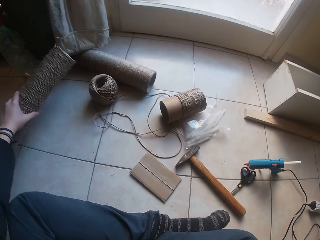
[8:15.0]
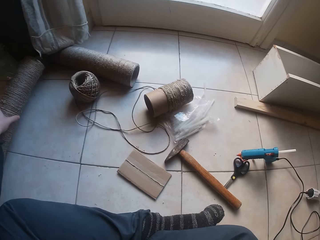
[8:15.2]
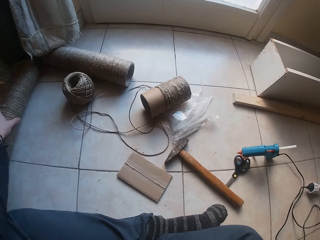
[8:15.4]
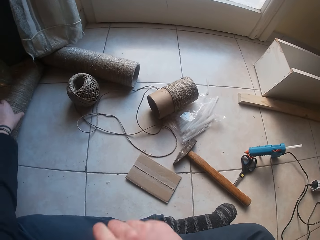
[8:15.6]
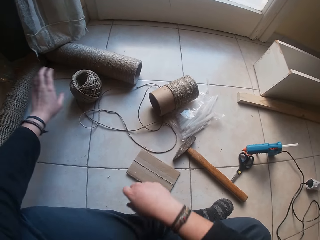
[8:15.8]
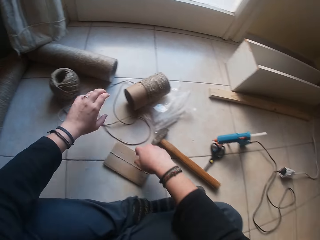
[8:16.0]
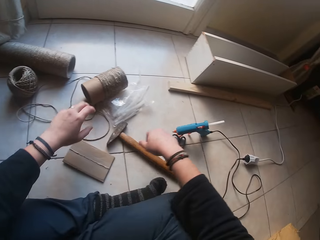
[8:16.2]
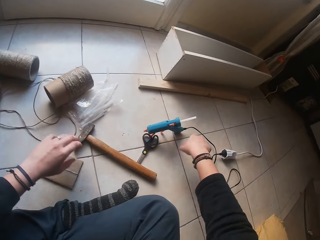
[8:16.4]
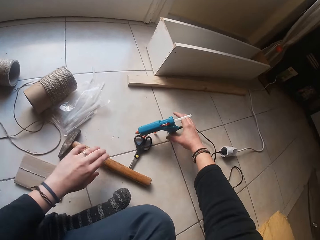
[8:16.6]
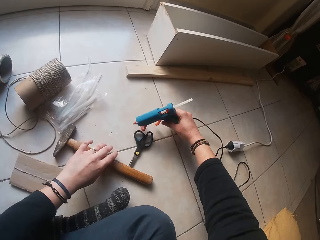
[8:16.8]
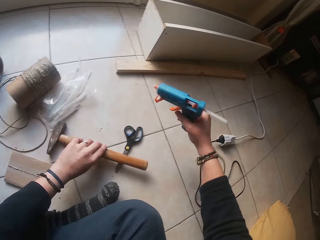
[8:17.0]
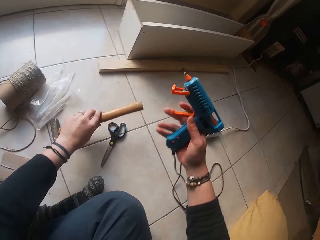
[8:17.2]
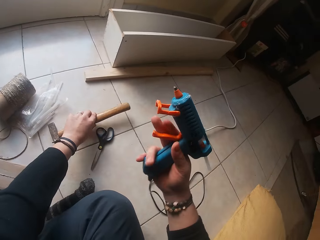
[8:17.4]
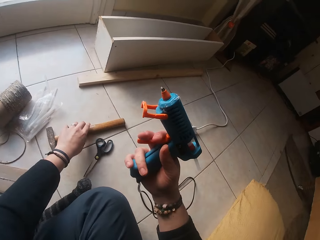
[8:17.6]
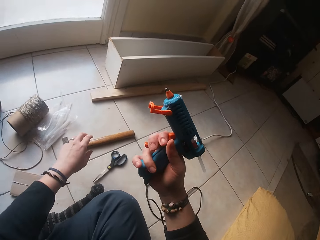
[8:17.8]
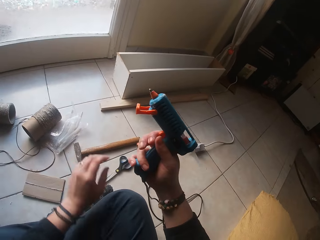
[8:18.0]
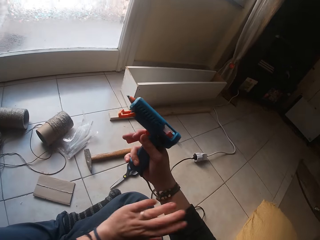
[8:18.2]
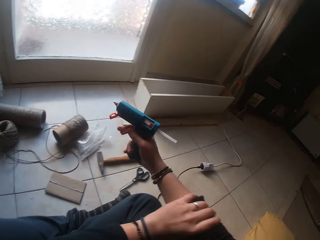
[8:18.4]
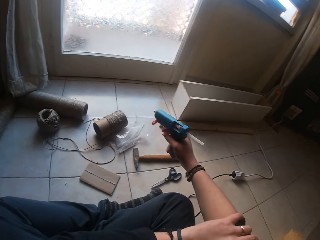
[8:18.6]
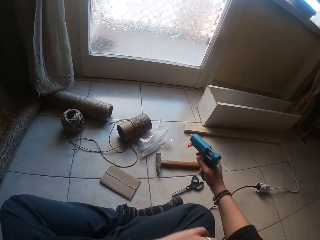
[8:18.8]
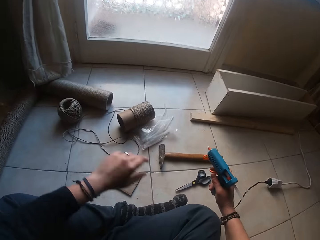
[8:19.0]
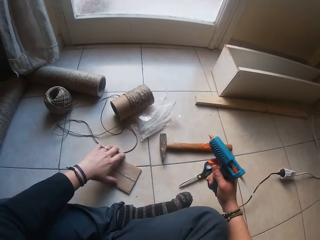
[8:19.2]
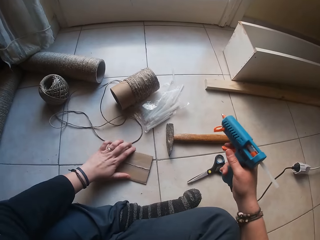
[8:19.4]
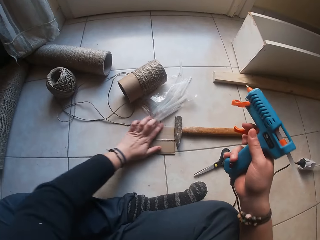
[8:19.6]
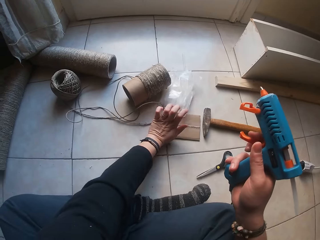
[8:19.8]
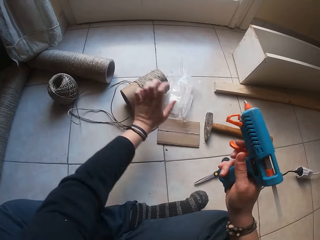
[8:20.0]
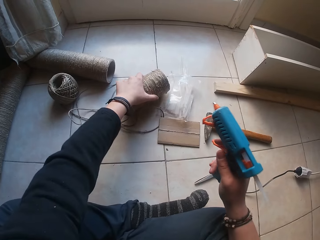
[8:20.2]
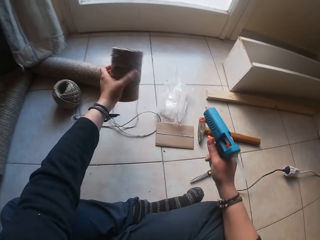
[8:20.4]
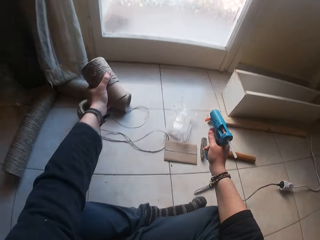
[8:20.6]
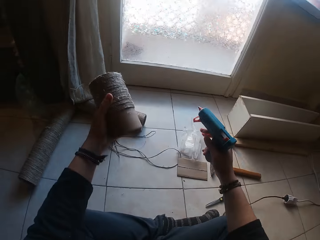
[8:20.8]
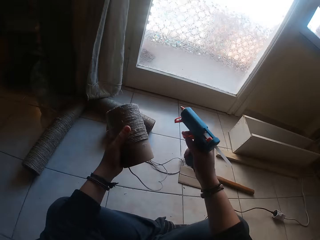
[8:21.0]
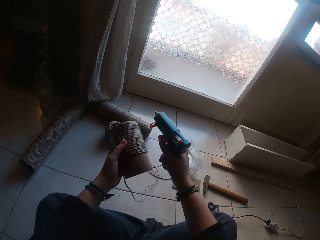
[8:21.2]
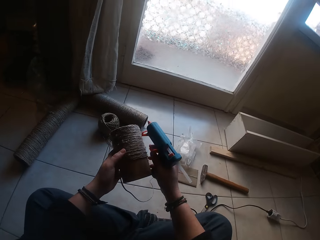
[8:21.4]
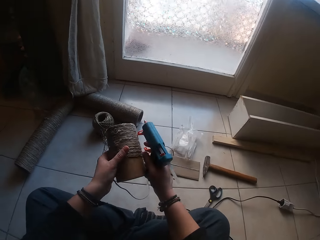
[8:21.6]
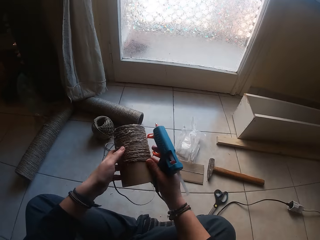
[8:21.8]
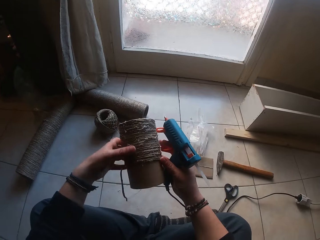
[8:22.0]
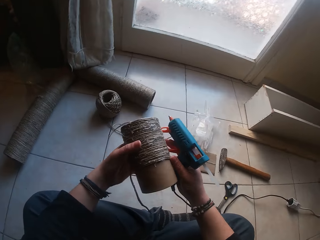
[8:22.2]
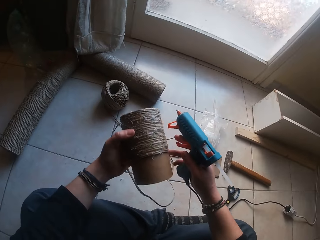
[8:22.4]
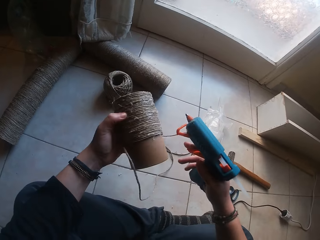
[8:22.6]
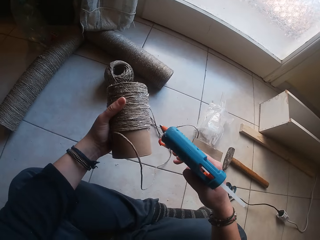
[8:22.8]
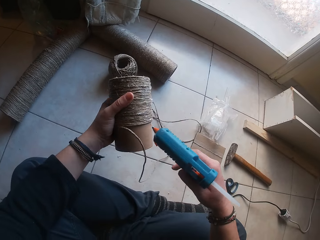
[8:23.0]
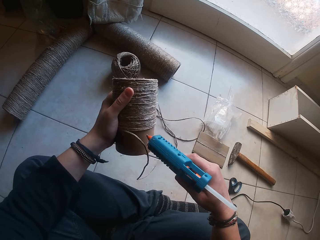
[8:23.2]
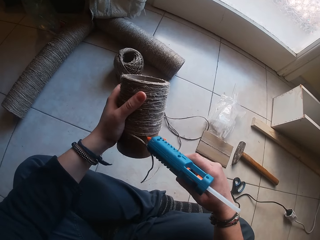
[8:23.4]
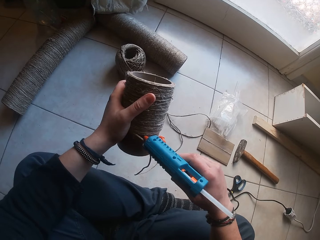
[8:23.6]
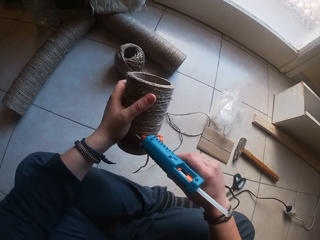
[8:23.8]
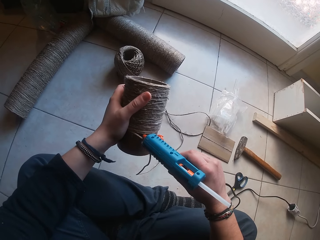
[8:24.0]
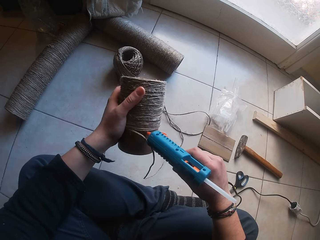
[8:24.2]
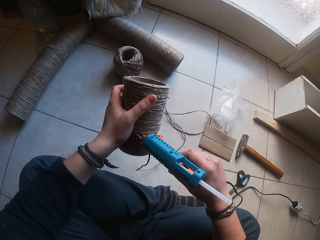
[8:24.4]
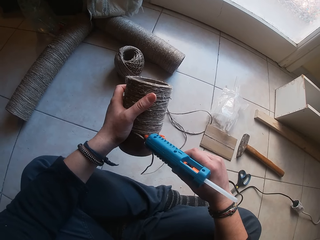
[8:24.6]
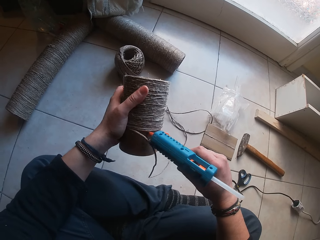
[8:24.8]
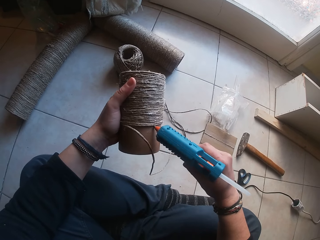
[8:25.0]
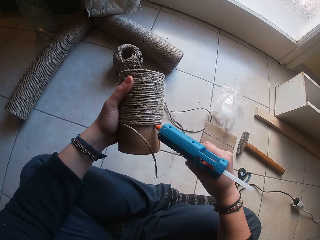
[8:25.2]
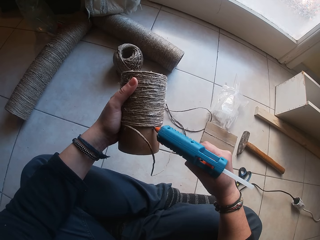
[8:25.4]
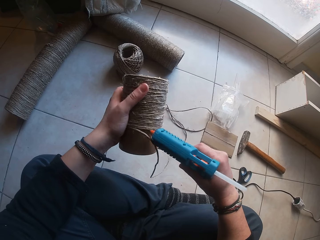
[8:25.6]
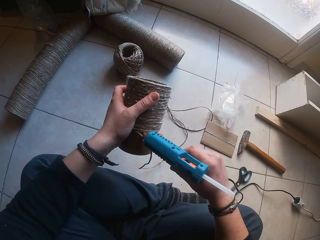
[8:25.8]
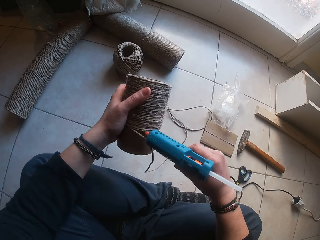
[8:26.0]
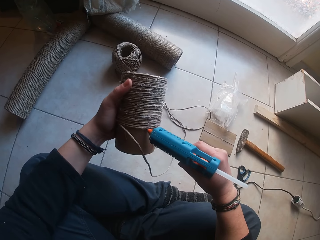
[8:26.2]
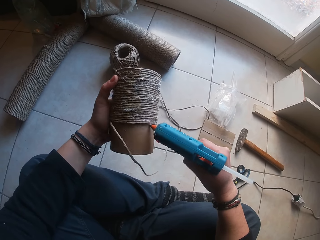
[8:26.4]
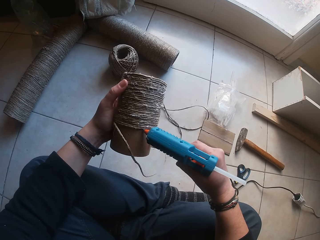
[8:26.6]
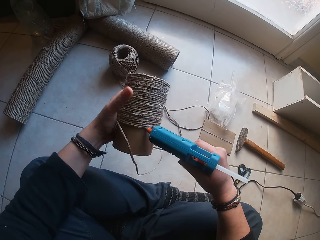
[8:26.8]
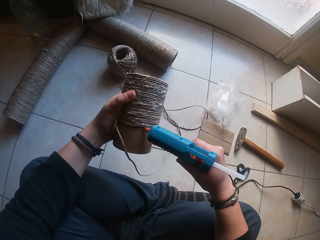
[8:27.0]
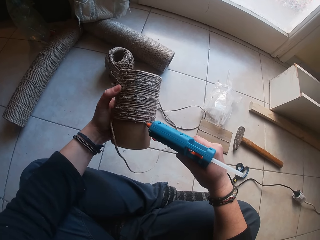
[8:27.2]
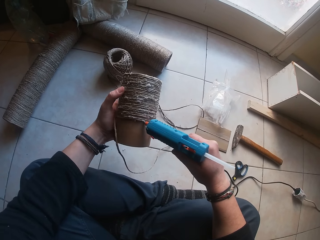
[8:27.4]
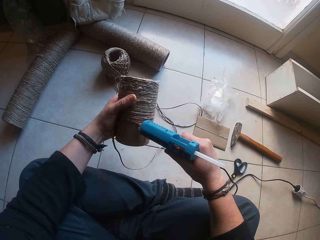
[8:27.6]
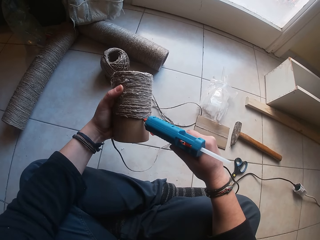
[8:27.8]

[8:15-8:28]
The camera wearer places the cardboard tube holder near a curtain with his left hand. He picks up an electric glue gun from the floor with his right hand. He moves the hammer on the floor with his left hand. He presses the electric glue gun in his right hand. He rolls his right hand sleeves with his left hand. He pushes the rectangular cardboard on the floor with his left hand. He picks up the cardboard tube from the floor with his left hand. He applies some glue on the cardboard tube using the electric glue gun in his right hand.

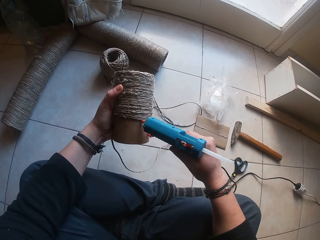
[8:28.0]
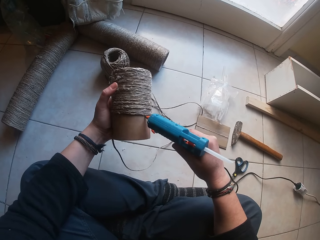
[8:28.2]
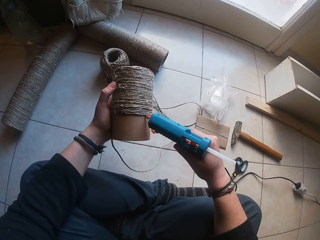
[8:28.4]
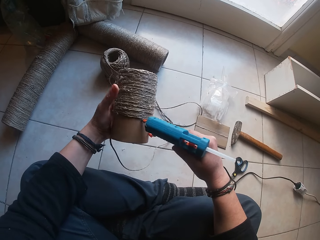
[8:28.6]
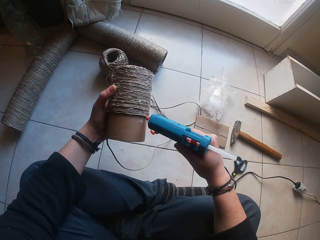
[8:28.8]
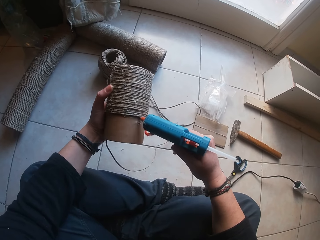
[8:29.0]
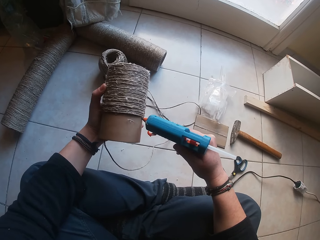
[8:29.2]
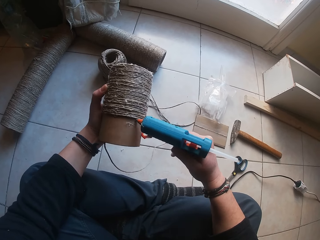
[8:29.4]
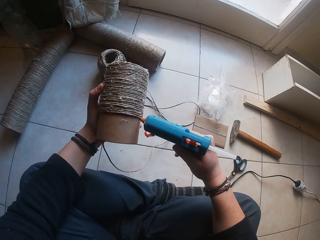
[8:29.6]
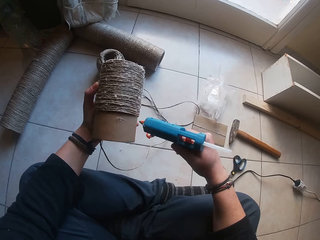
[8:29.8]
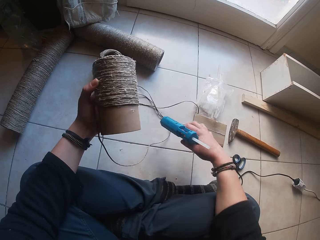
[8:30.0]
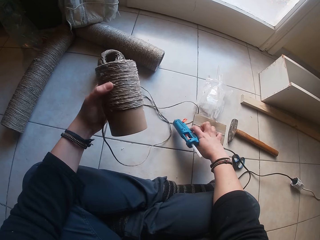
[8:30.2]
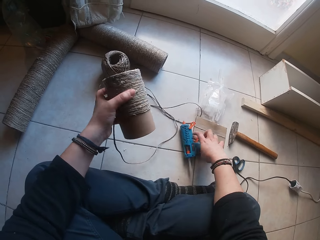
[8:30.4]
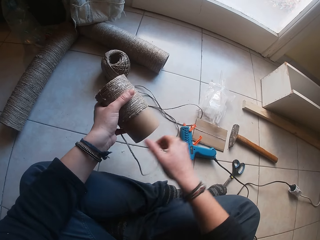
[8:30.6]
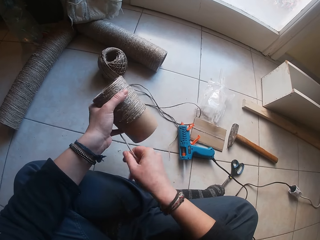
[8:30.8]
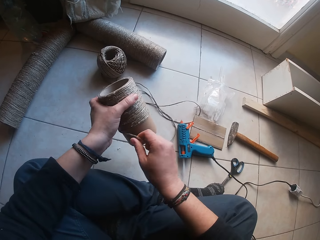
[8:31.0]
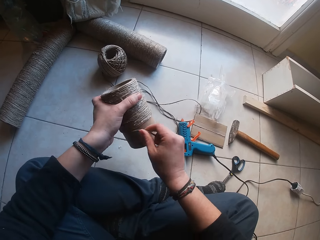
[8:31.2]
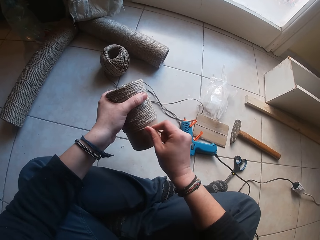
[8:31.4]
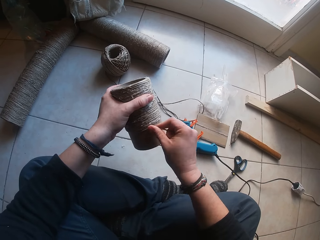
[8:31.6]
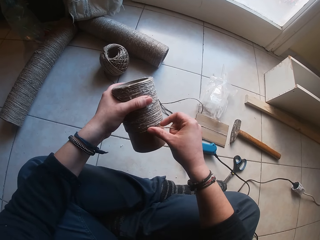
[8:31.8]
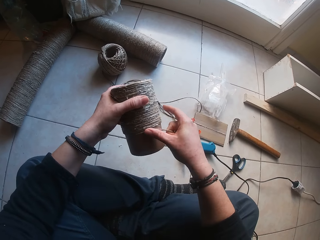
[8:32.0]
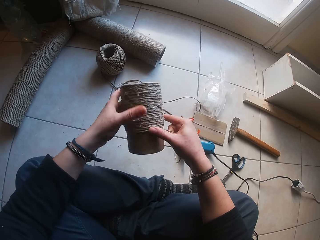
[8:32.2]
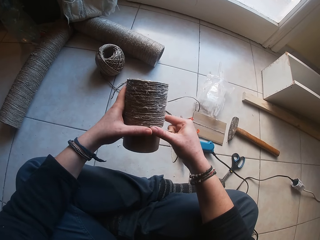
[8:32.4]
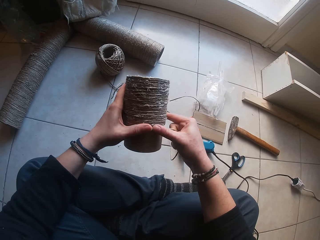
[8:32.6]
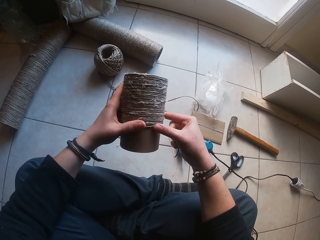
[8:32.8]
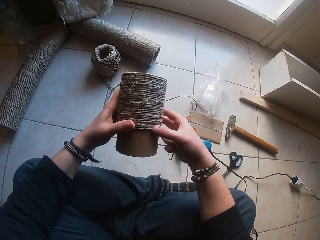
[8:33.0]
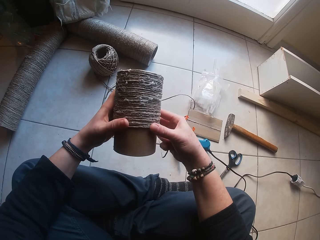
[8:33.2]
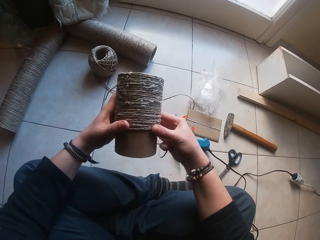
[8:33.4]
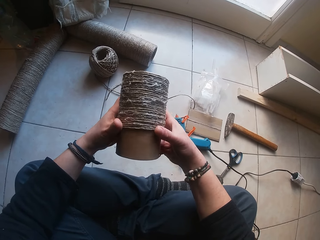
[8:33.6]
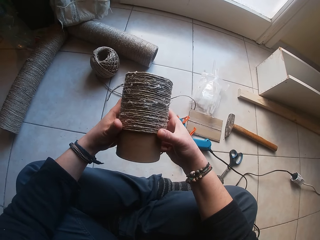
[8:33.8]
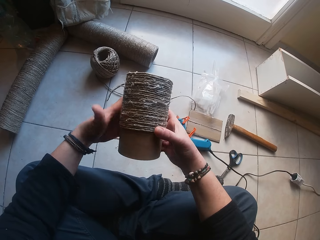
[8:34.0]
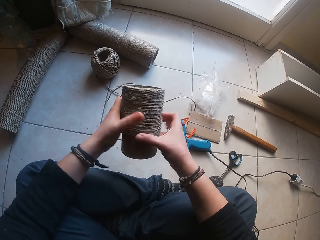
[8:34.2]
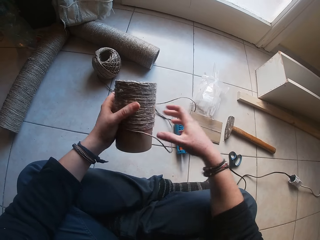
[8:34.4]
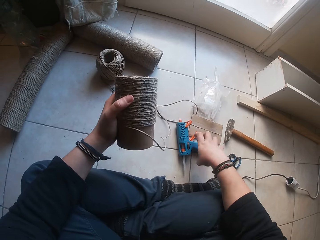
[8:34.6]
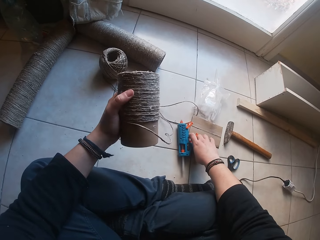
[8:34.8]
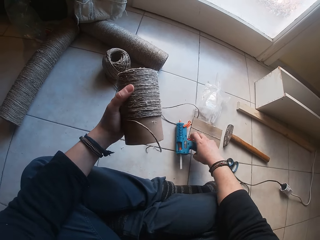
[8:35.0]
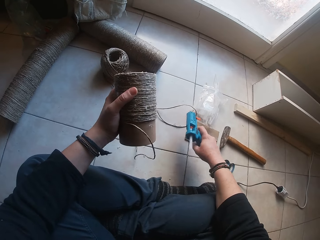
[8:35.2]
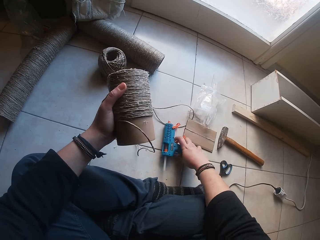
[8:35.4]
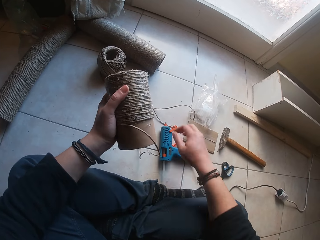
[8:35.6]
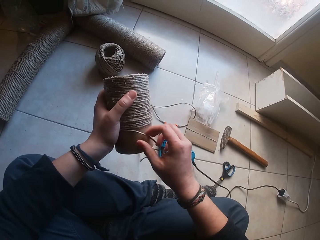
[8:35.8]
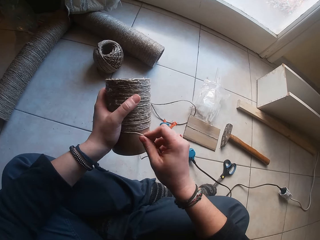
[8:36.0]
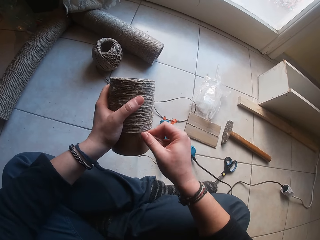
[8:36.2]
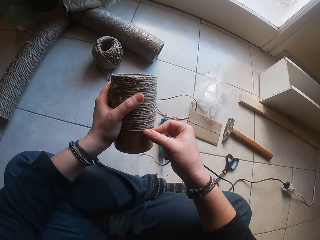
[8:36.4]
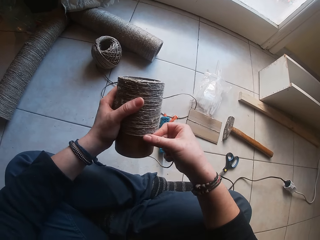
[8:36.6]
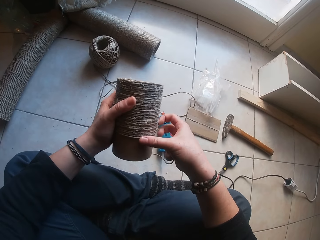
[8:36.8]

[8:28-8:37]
The camera wearer places the electric glue in his right hand on the floor. He rolls a twine on the glue on the cardboard tube holder using his right hand. He picks up the electric glue gun from the floor with his right hand. He drops the electric glue gun in his right hand on the floor. He rolls the twine on the cardboard tube holder using his hands.
